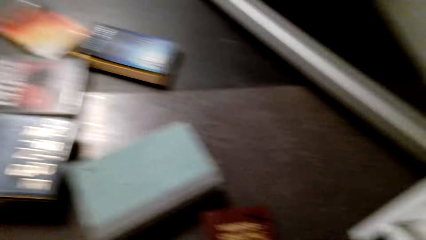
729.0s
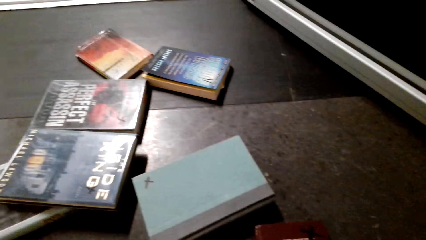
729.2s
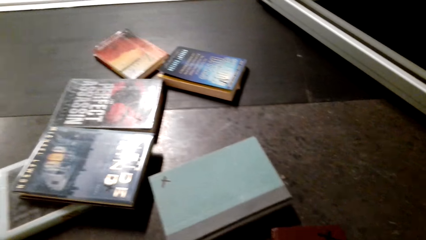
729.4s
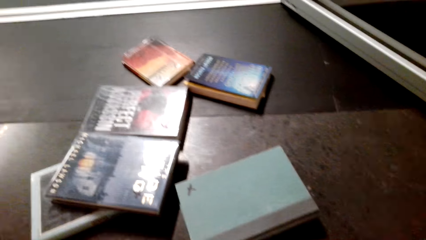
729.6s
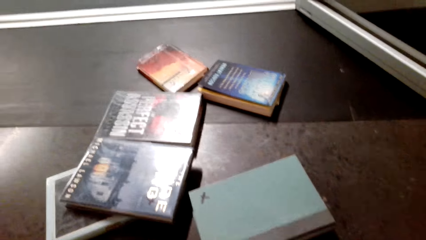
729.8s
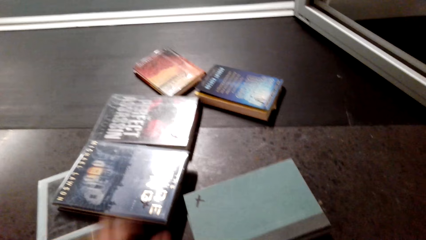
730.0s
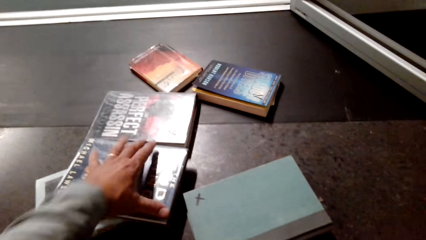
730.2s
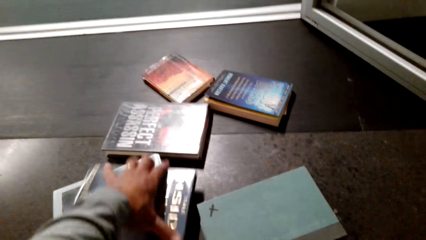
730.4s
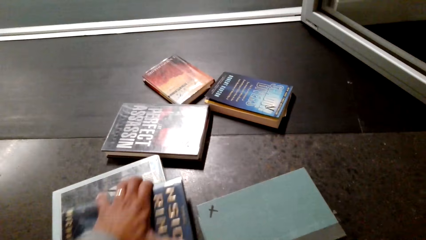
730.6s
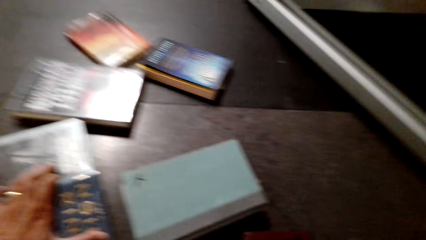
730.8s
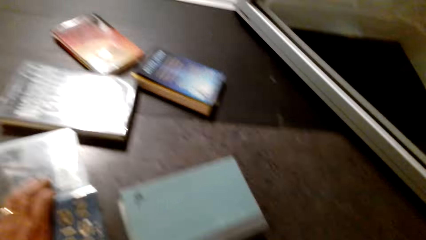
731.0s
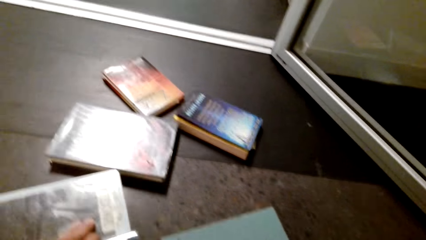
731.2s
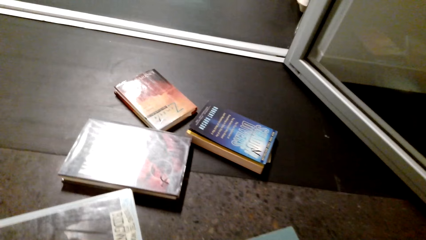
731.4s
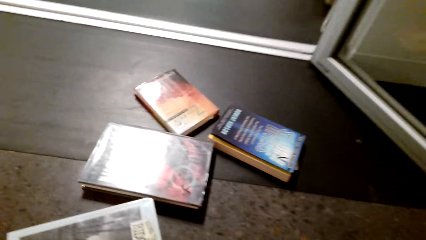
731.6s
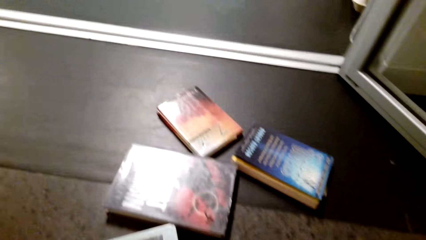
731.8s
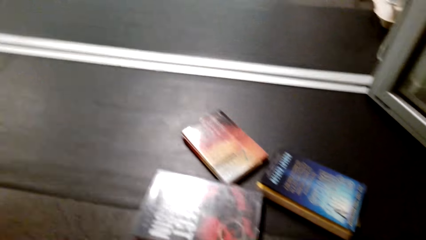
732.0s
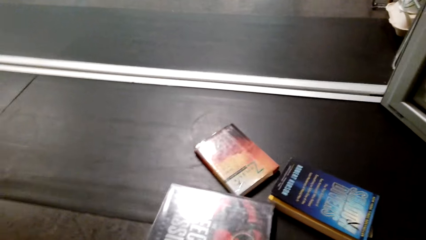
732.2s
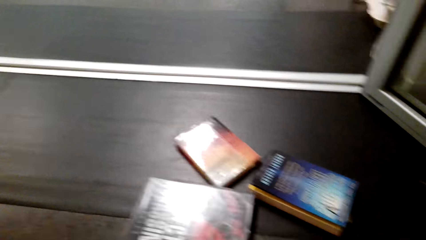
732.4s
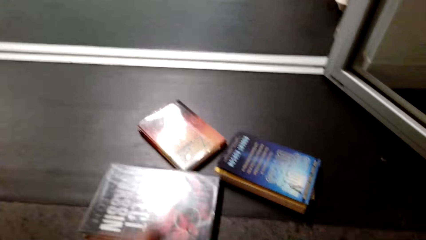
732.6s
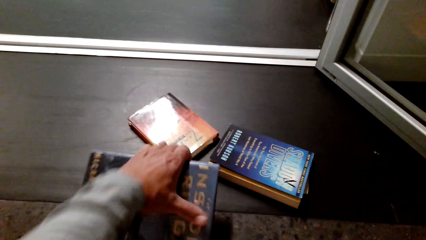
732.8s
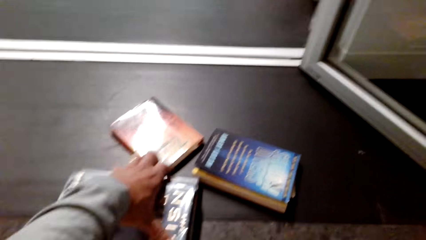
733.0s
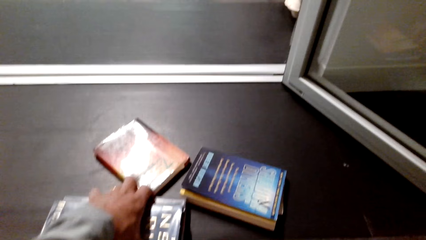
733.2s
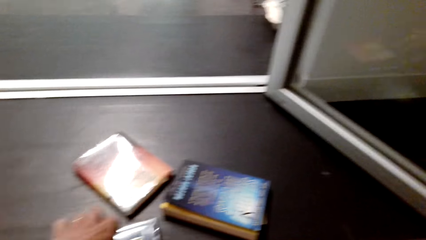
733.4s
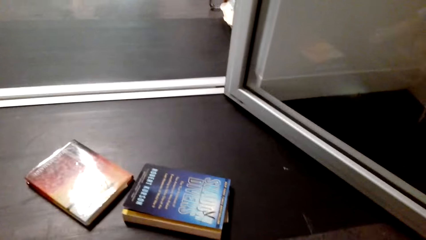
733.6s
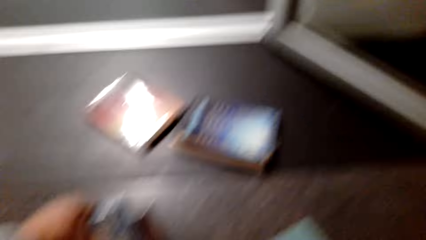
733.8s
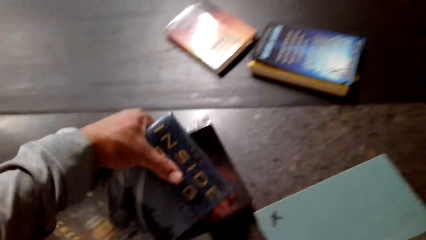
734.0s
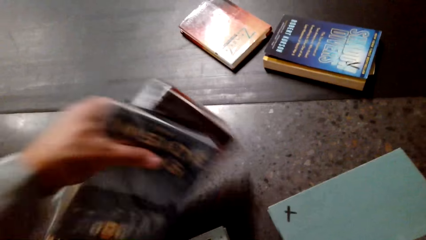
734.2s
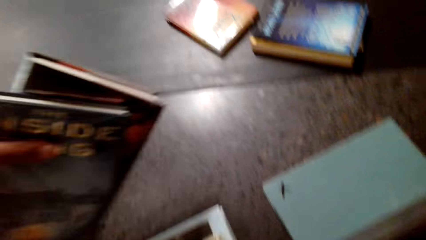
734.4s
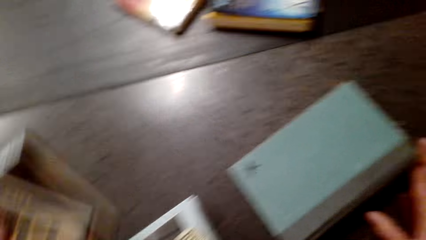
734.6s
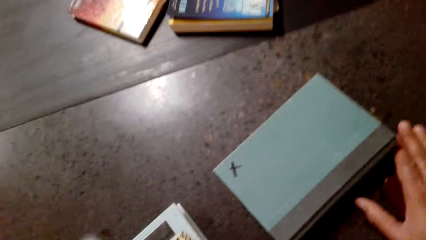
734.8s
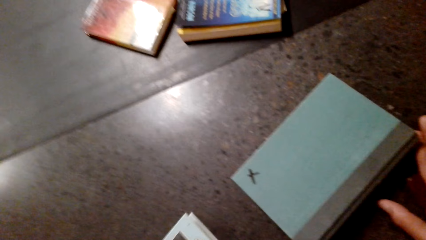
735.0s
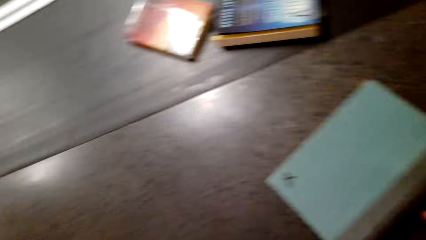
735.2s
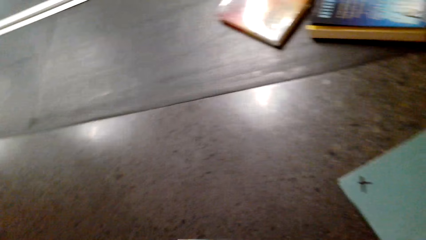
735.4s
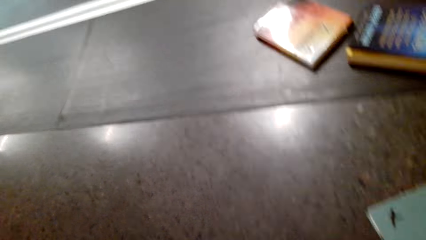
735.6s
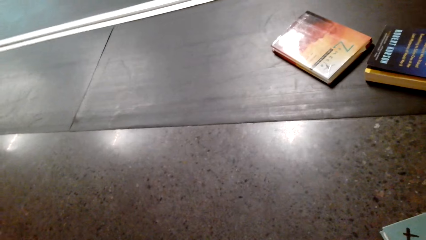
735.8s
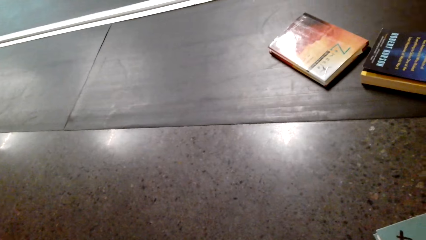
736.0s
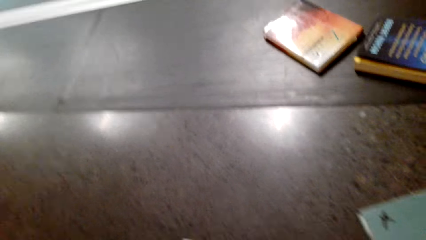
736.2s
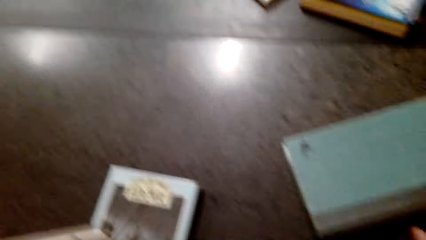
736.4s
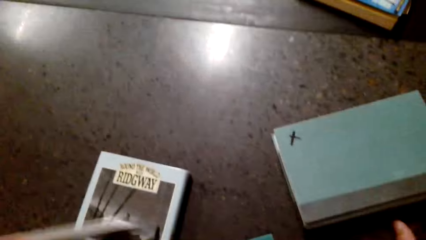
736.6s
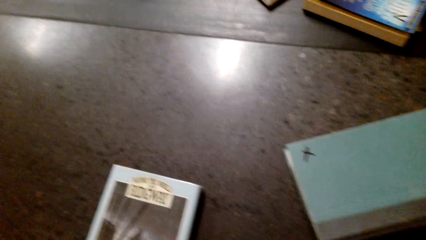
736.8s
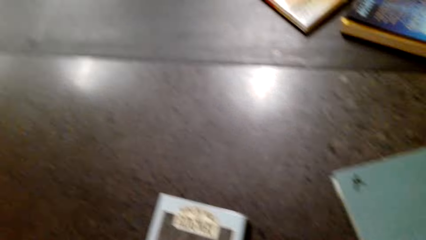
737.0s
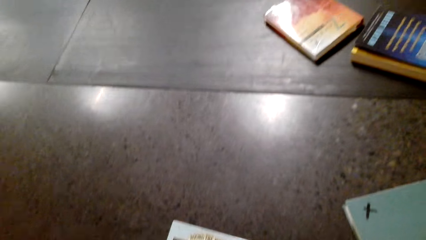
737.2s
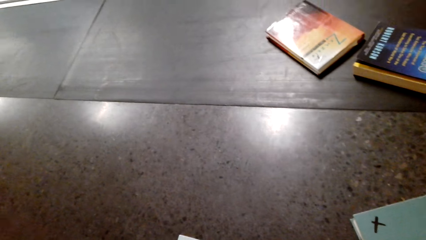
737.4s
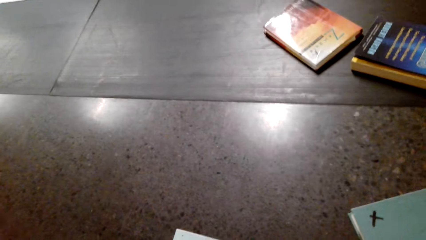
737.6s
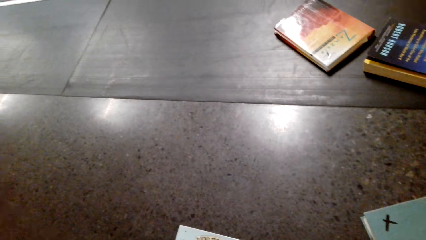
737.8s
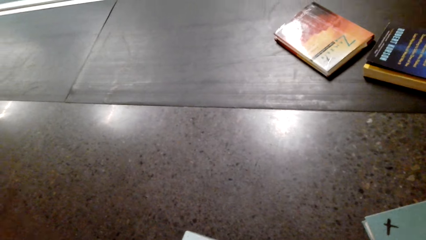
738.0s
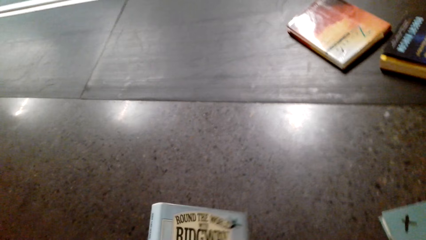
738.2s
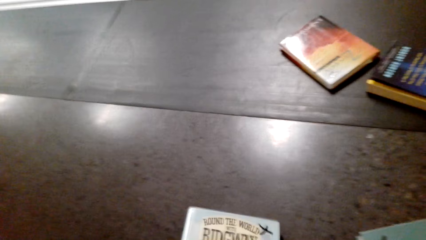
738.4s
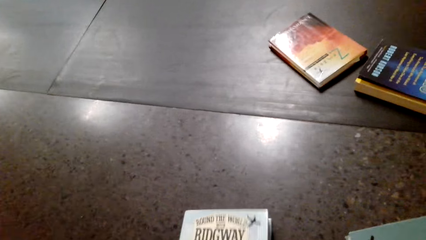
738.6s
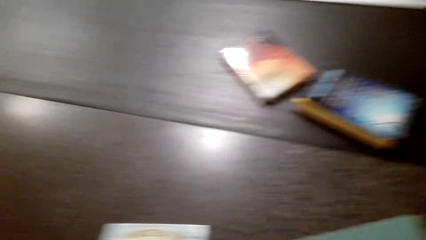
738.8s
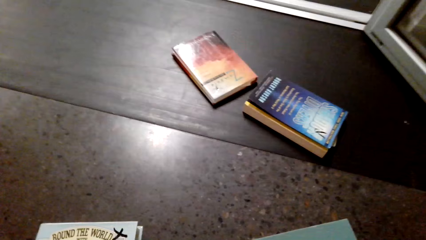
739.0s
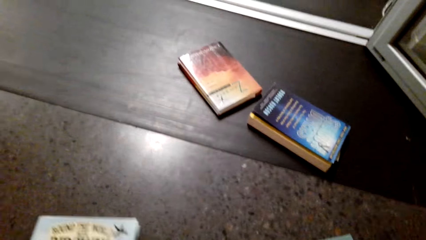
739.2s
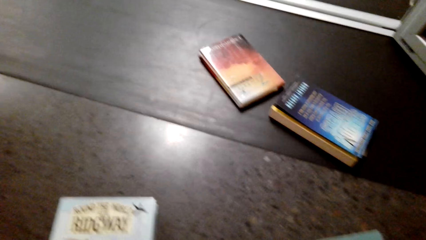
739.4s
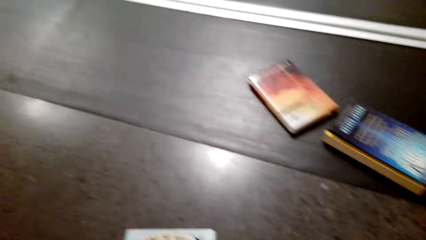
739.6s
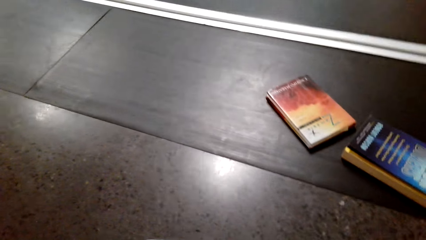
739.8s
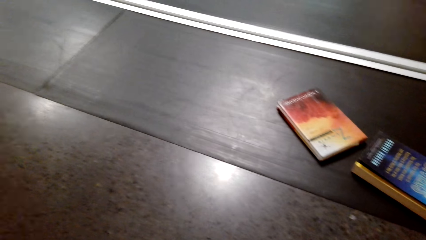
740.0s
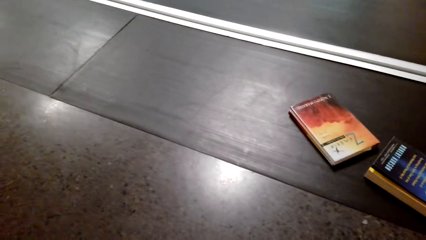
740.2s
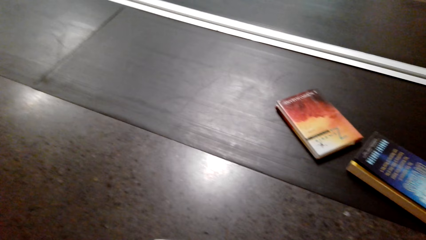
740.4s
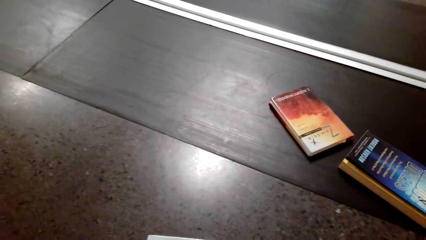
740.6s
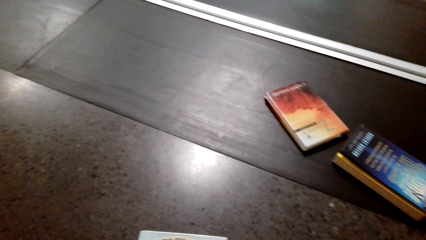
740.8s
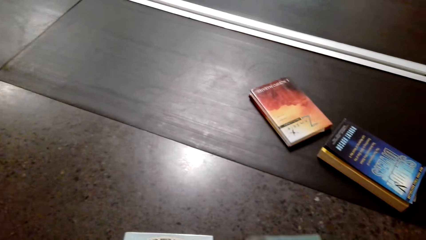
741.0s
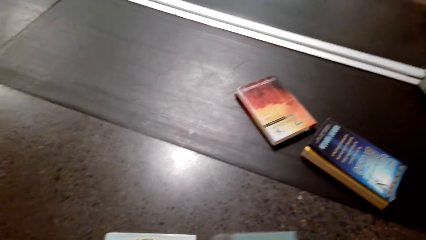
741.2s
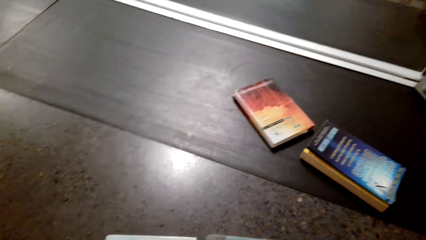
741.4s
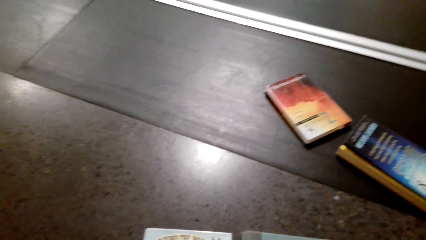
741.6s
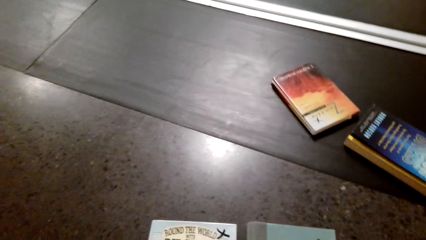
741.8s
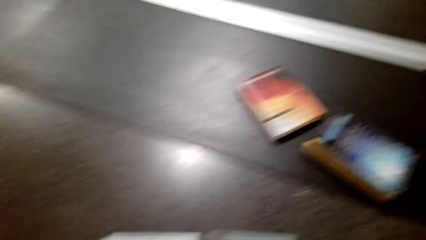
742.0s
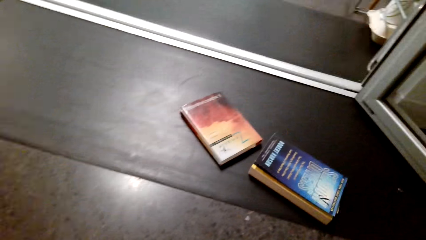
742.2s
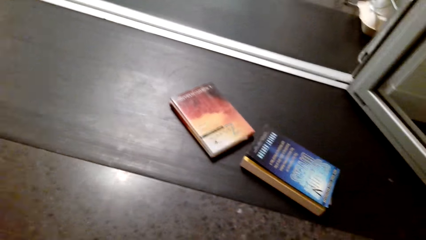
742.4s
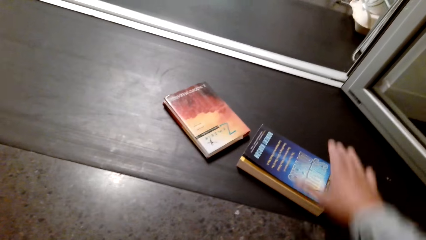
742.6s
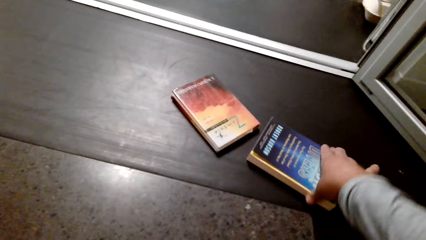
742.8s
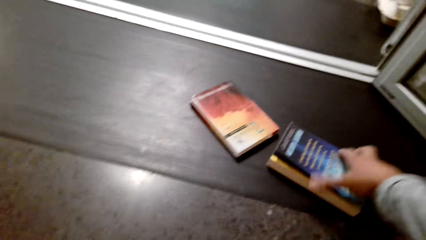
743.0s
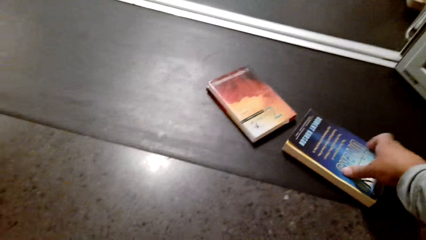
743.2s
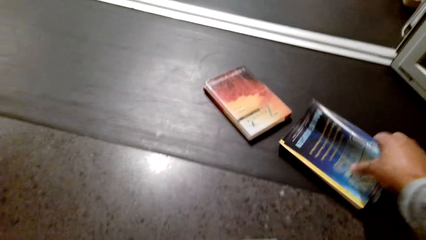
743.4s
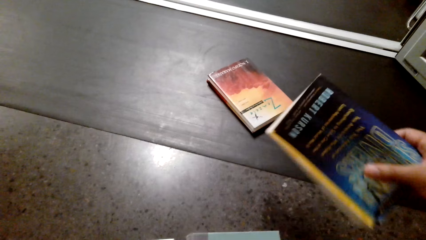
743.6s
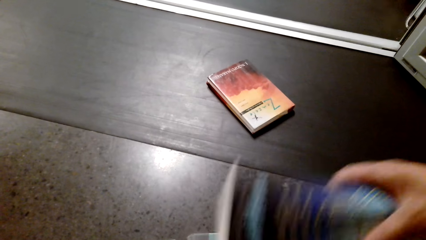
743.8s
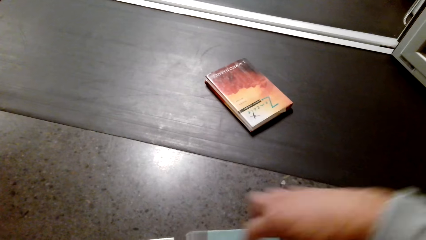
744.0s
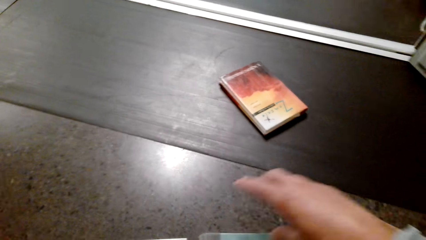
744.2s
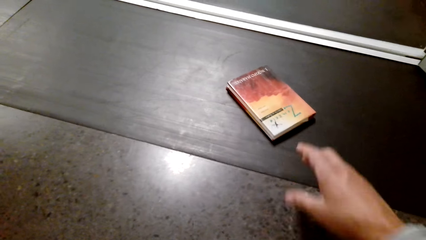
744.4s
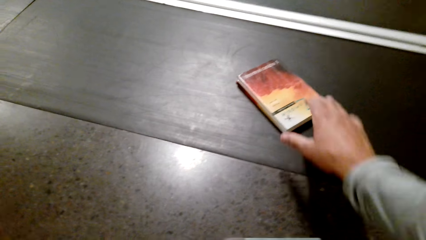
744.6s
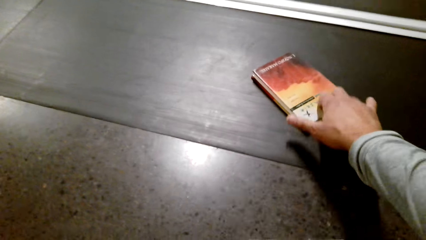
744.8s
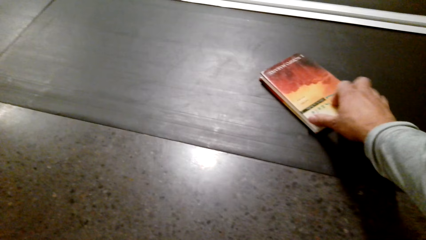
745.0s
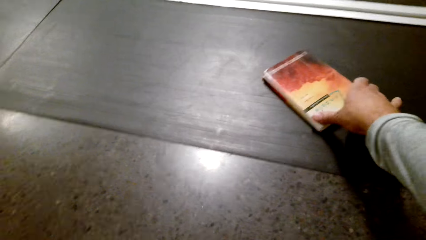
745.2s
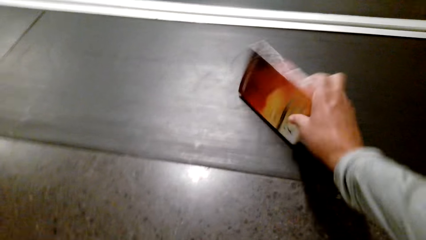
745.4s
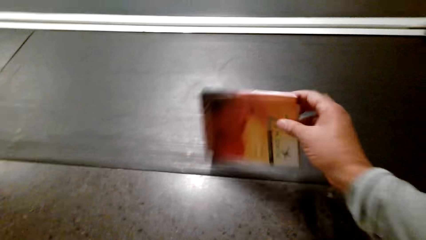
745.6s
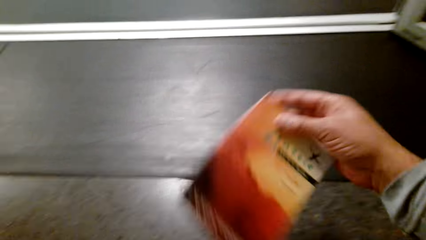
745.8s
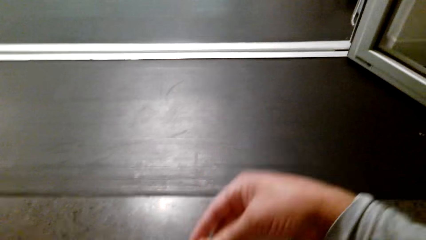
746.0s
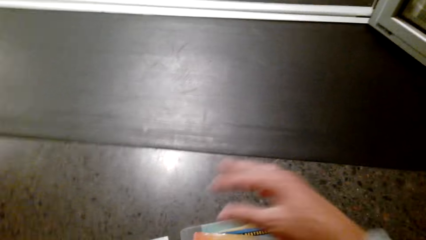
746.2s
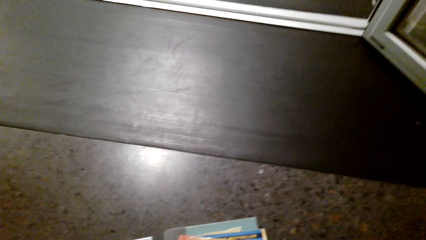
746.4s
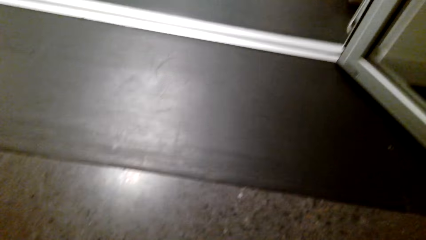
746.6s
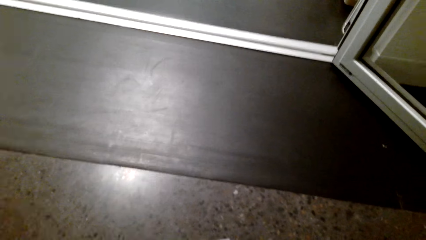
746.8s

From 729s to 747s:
The camera wearer picks a book from the floor repeatedly. They join the books together. They pick a book from the floor. They join the books together. They pick a book from the floor.
